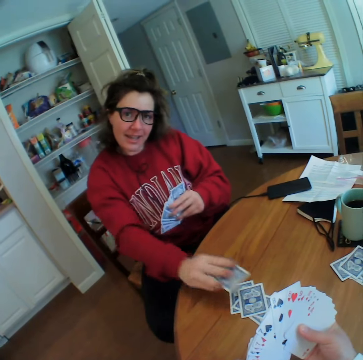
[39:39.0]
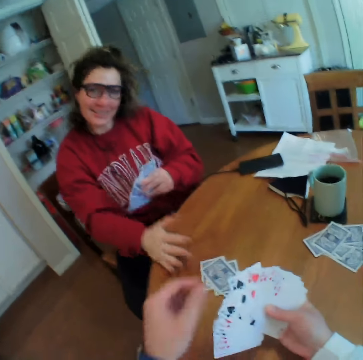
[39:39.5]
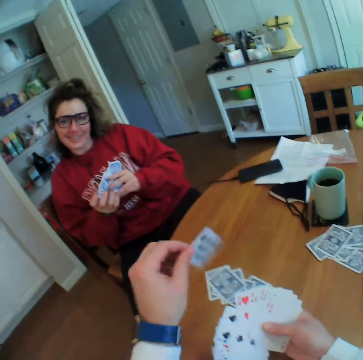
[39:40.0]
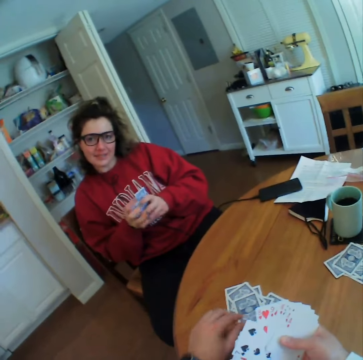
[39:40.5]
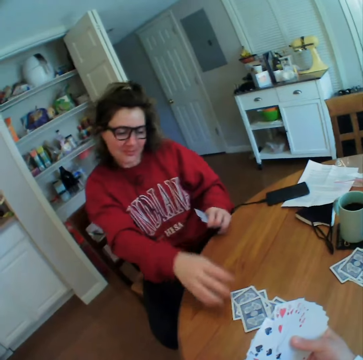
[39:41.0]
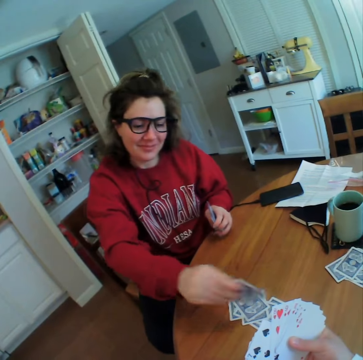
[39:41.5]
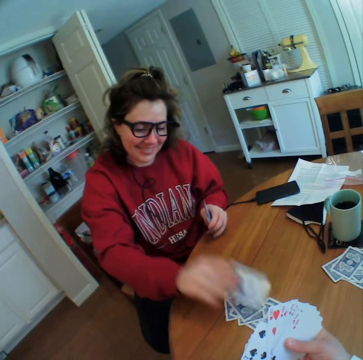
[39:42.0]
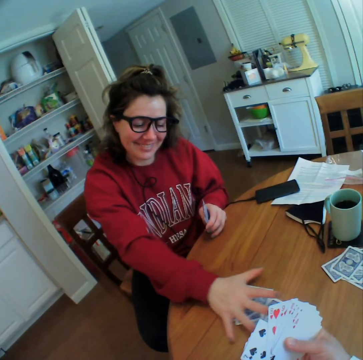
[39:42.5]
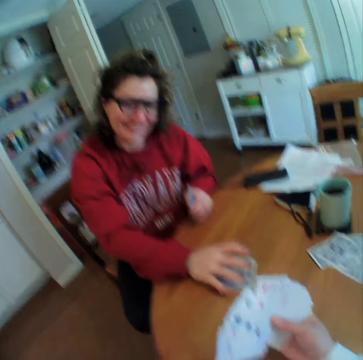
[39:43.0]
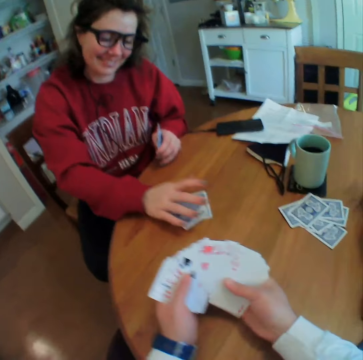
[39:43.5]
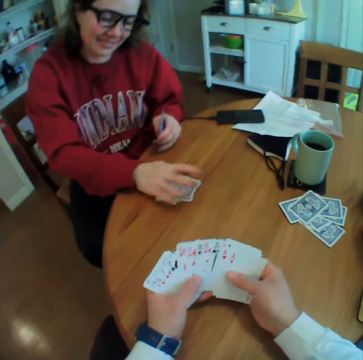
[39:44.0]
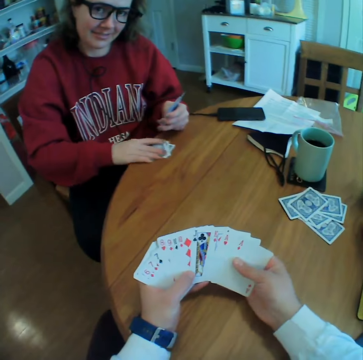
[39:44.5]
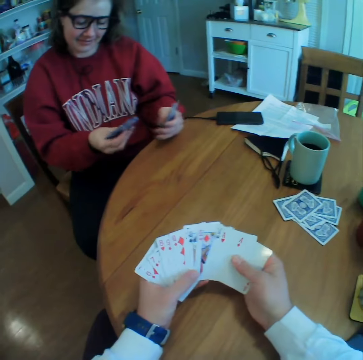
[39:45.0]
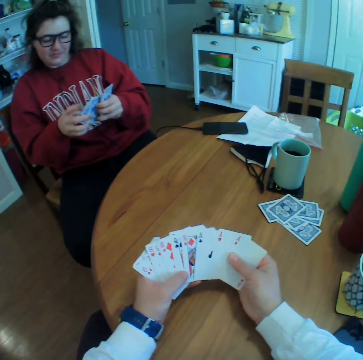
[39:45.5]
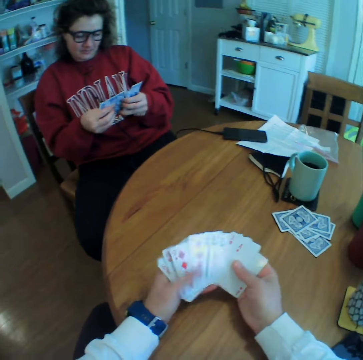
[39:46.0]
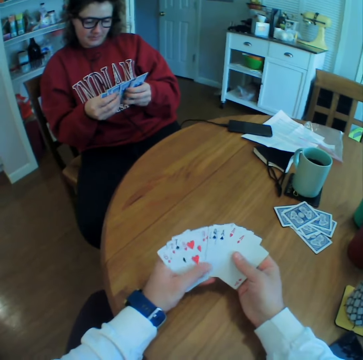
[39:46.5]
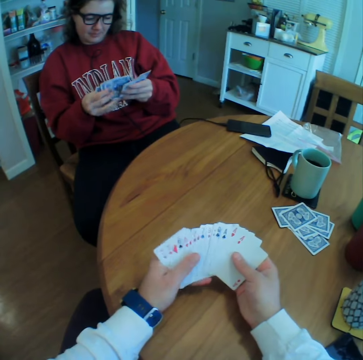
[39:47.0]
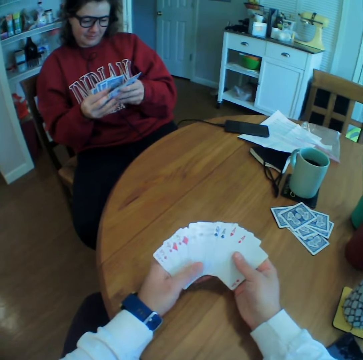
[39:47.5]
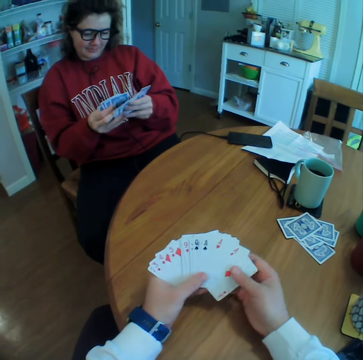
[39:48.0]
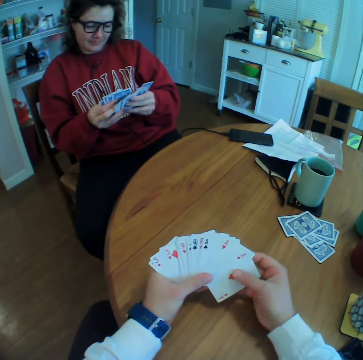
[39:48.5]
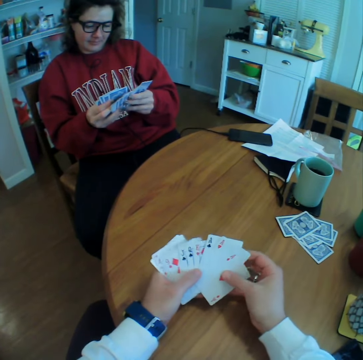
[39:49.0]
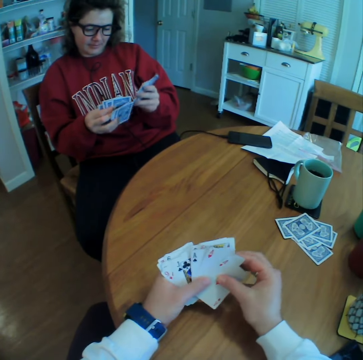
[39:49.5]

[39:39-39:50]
The lady puts a card down. The camera wearer puts a card down. The lady picks up a card and puts a card down. The camera wearer talks to the lady. The lady collects the cards. The camera wearer looks at the cards and spreads the cards on his hand.

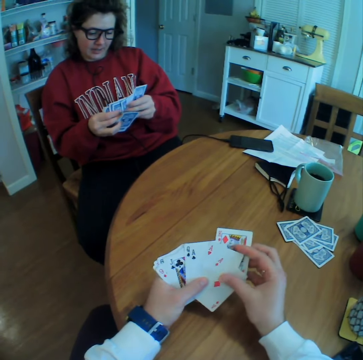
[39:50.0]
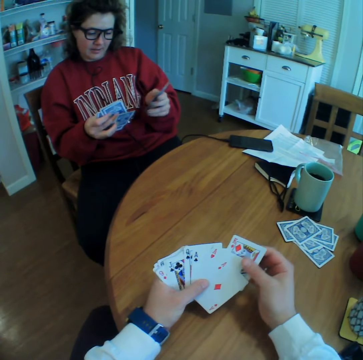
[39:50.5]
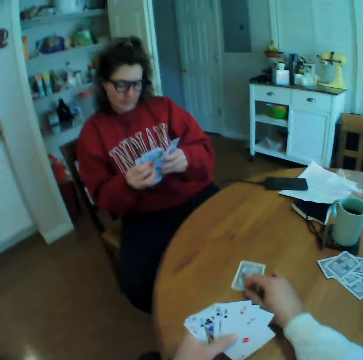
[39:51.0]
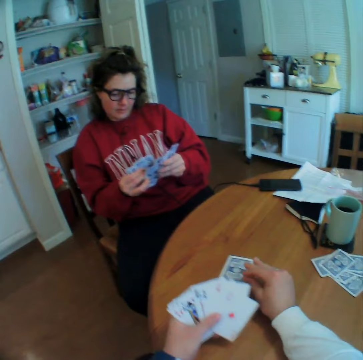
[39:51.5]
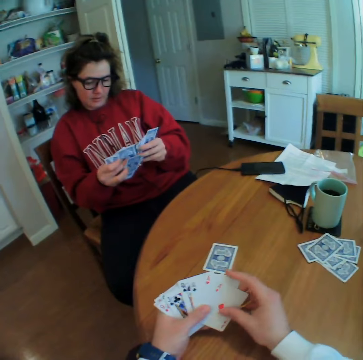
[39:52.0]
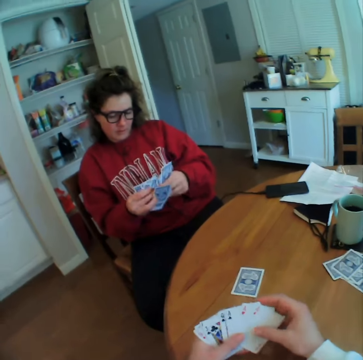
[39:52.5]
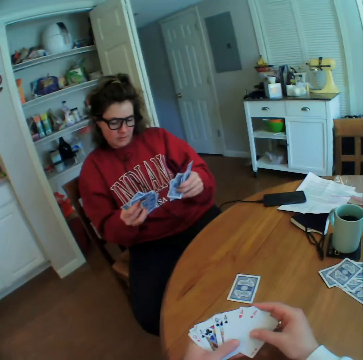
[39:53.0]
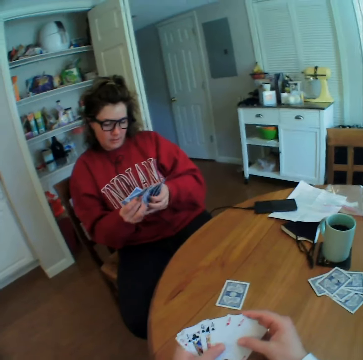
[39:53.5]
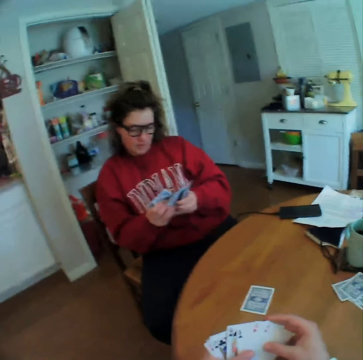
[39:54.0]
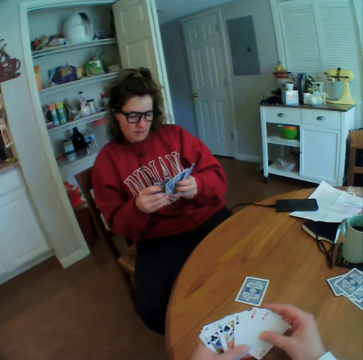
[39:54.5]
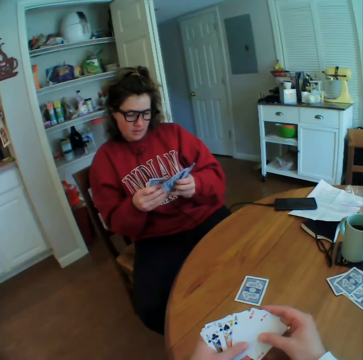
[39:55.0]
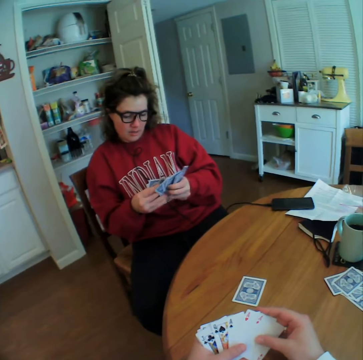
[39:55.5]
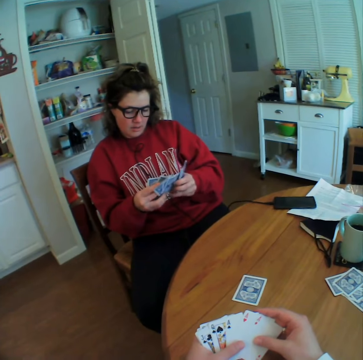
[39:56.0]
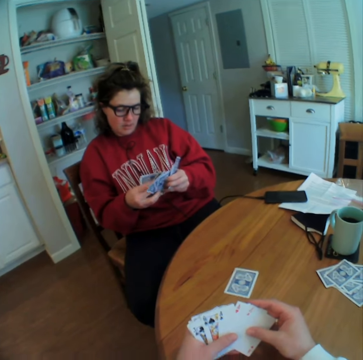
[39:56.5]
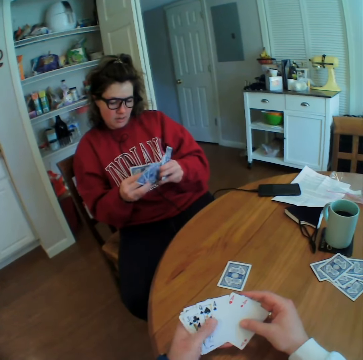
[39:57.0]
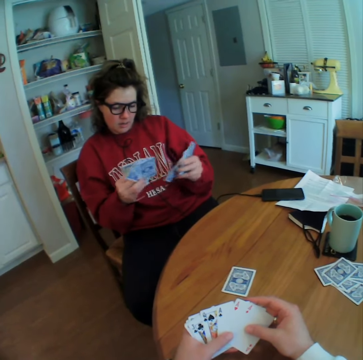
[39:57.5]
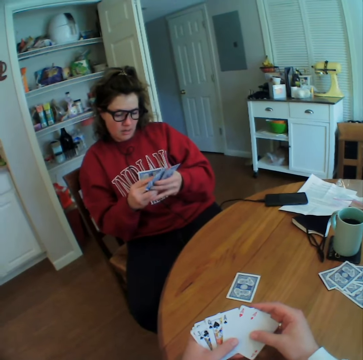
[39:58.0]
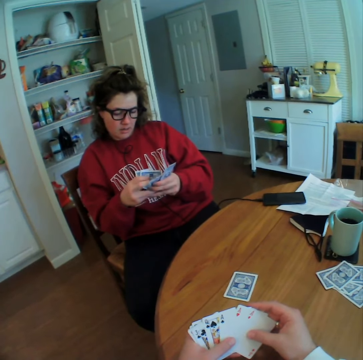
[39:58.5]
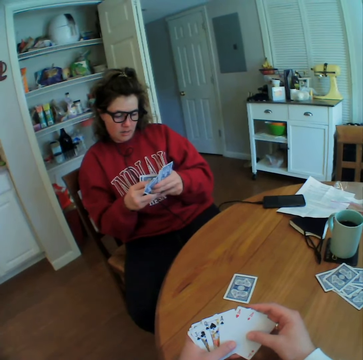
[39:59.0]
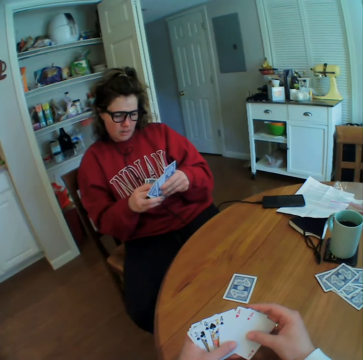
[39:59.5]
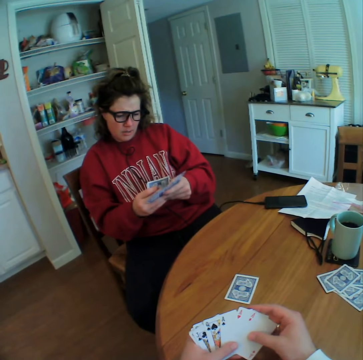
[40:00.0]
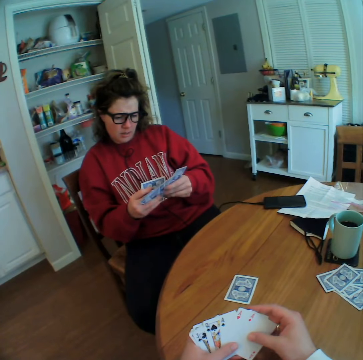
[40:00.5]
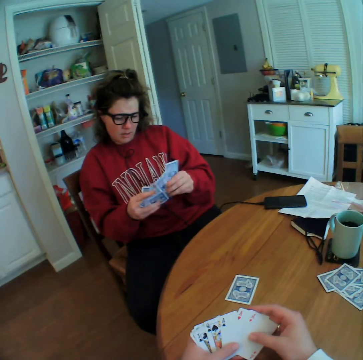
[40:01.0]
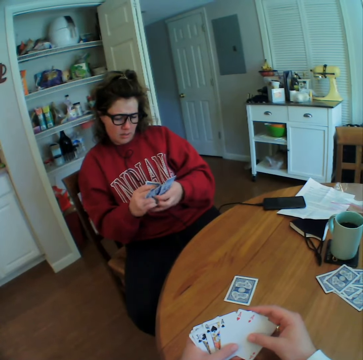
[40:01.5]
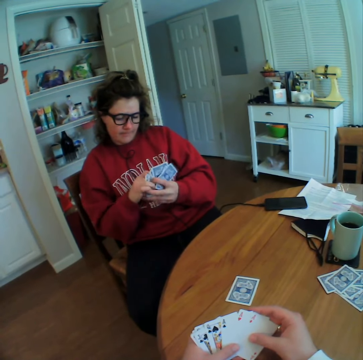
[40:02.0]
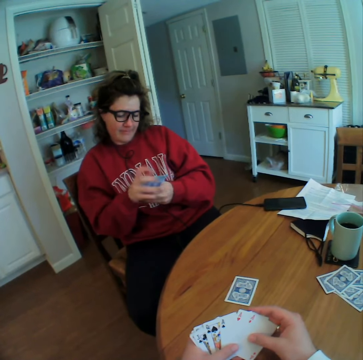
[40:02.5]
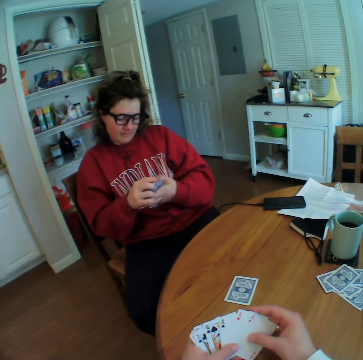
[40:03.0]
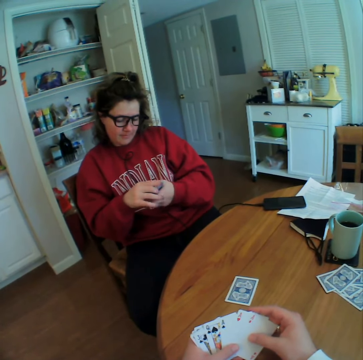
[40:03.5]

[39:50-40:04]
The camera wearer puts a card down. They look at the lady. The lady shuffles her cards.

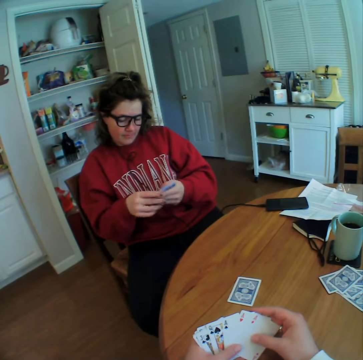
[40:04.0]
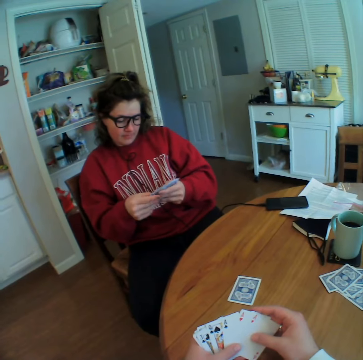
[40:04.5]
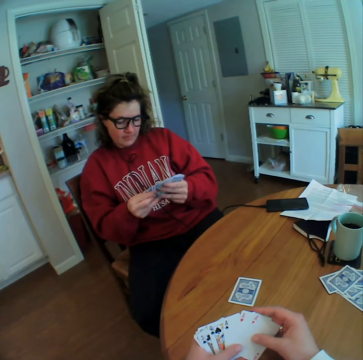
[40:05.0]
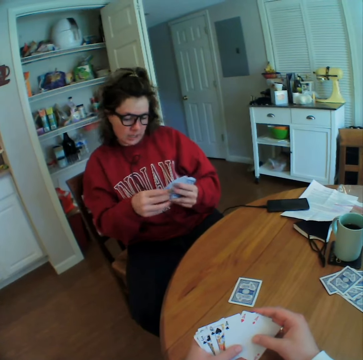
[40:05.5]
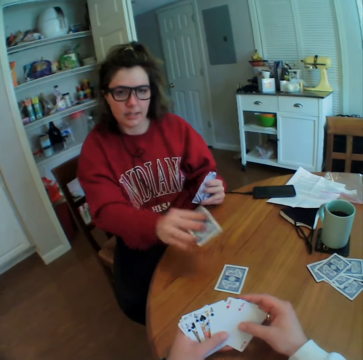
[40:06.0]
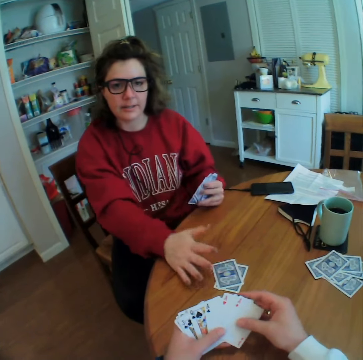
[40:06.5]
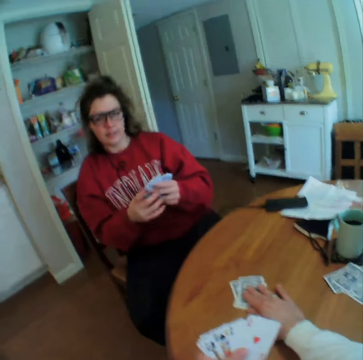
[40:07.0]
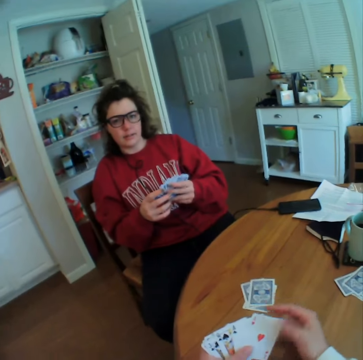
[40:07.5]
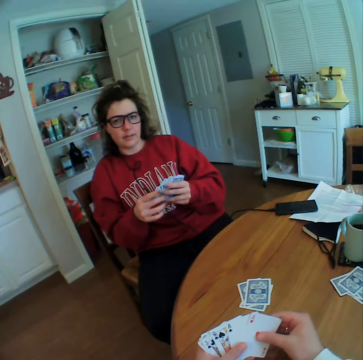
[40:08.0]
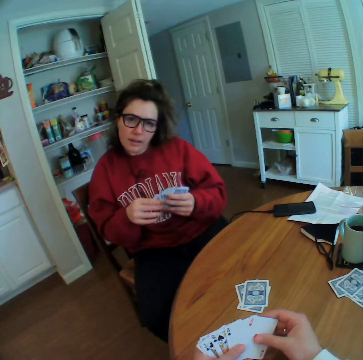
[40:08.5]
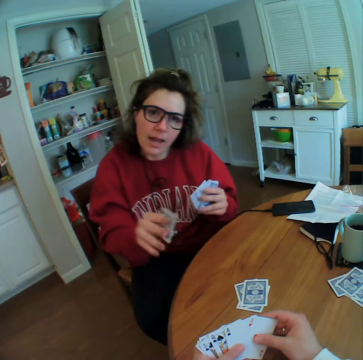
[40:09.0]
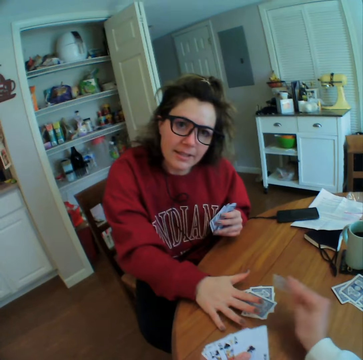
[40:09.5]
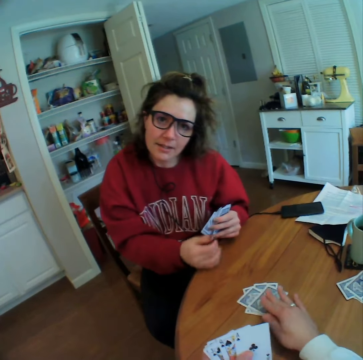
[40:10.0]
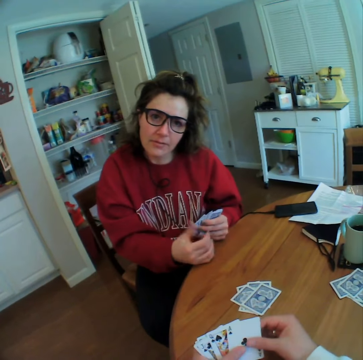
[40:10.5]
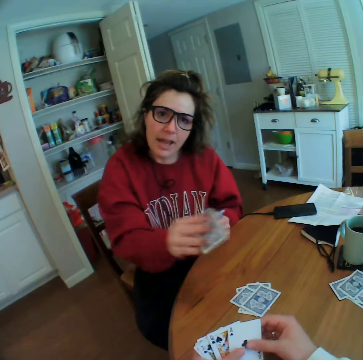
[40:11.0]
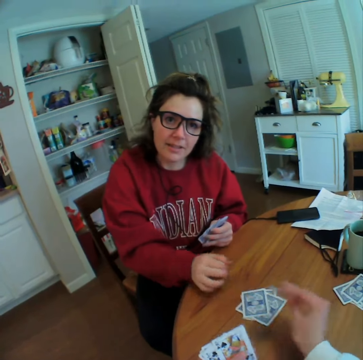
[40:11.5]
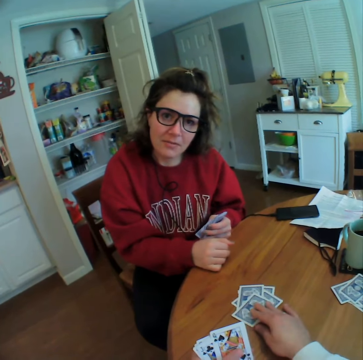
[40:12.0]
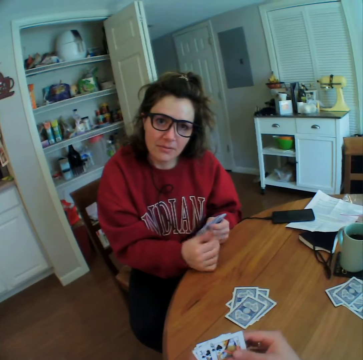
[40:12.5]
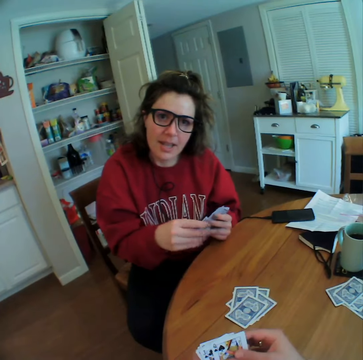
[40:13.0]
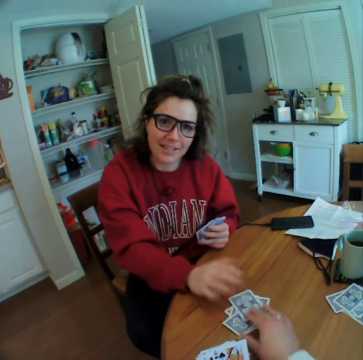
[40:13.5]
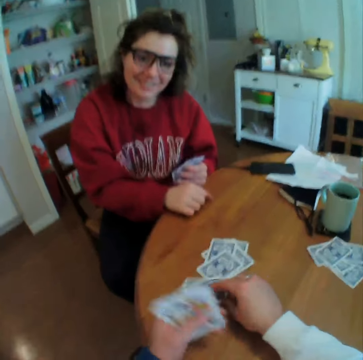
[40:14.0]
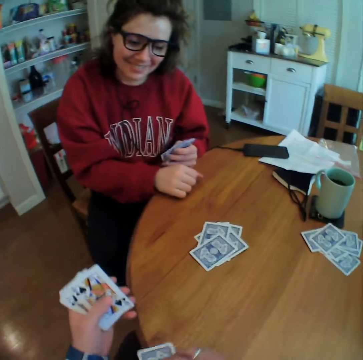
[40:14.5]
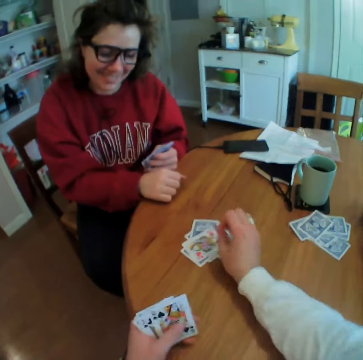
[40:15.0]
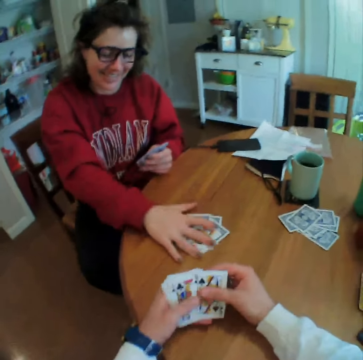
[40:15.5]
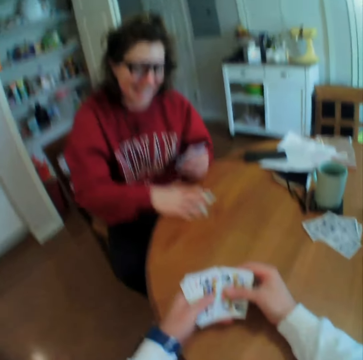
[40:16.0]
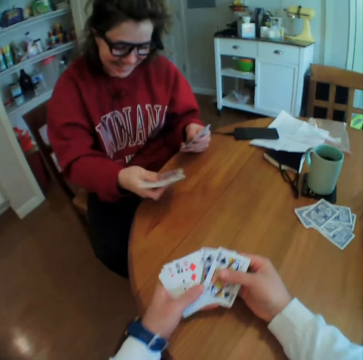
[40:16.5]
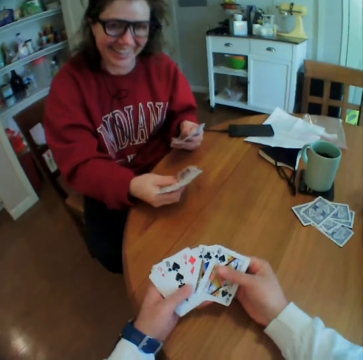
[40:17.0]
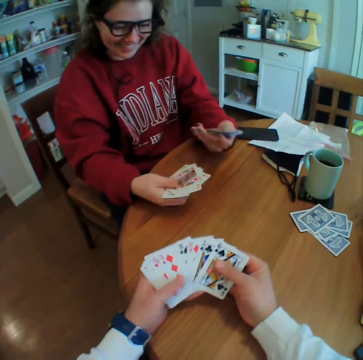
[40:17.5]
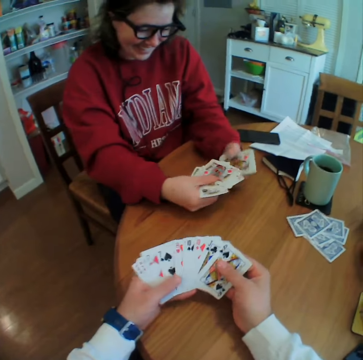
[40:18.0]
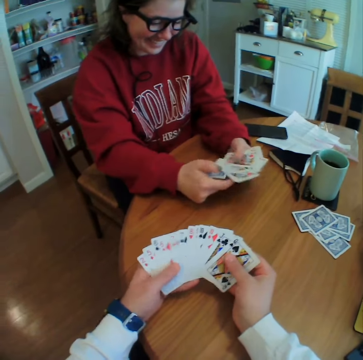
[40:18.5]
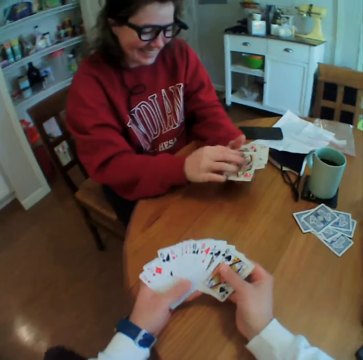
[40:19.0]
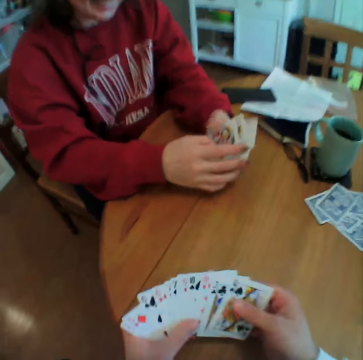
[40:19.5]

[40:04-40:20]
The lady puts a card down. The camera wearer puts a card down and talks to the lady. The lady puts a card down. The camera wearer plays the cards and puts a card down. The lady puts a card down. The camera wearer puts a card down. The lady puts a card down. The camera wearer picks up a card and puts a card down. The lady collects the cards. The camera wearer talks to the lady.
